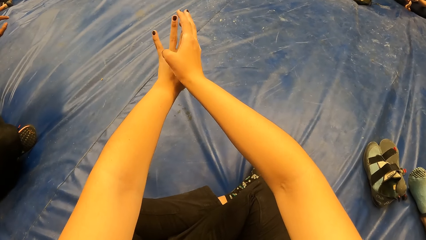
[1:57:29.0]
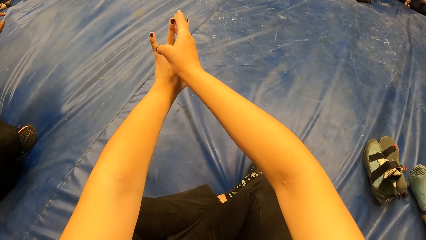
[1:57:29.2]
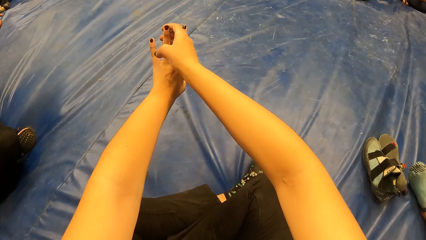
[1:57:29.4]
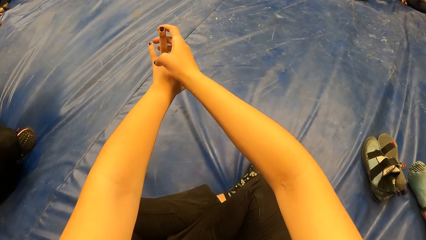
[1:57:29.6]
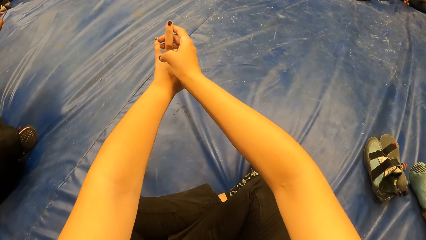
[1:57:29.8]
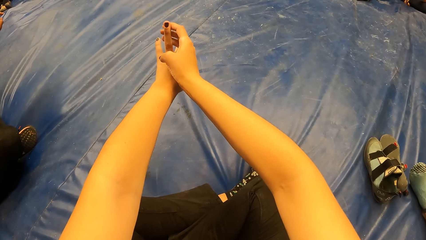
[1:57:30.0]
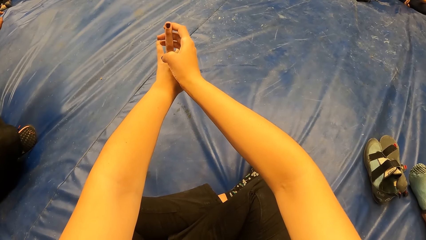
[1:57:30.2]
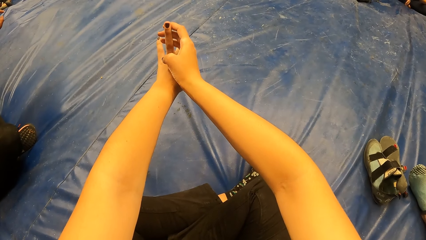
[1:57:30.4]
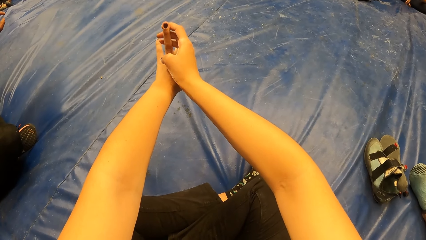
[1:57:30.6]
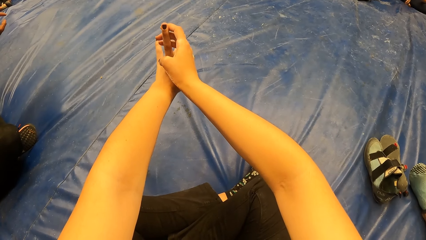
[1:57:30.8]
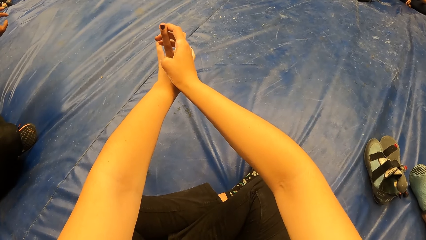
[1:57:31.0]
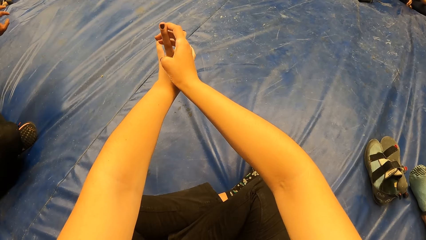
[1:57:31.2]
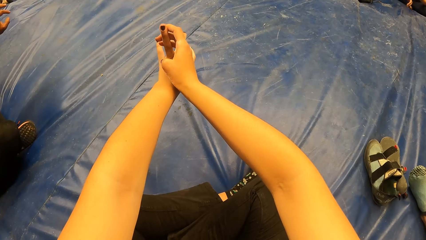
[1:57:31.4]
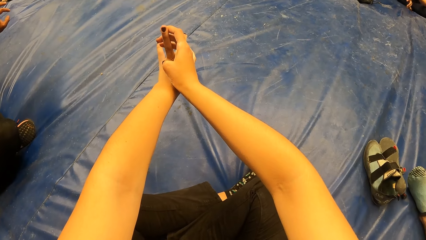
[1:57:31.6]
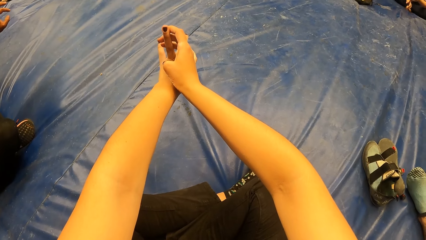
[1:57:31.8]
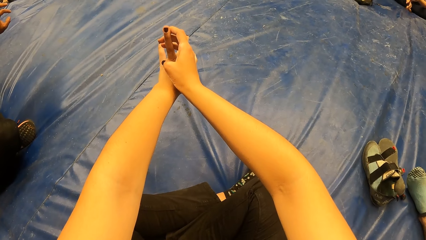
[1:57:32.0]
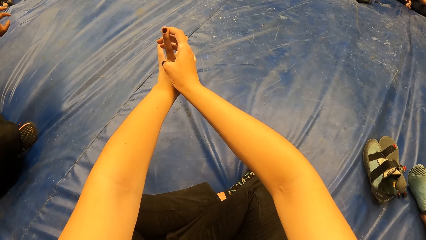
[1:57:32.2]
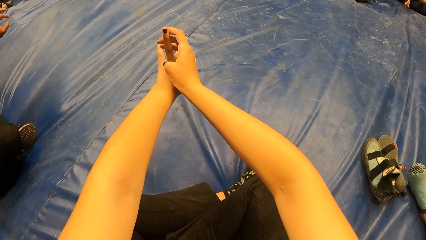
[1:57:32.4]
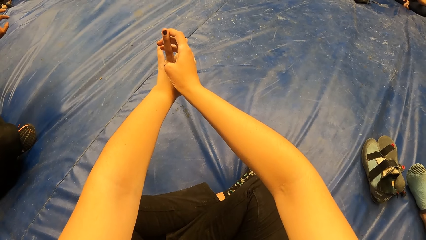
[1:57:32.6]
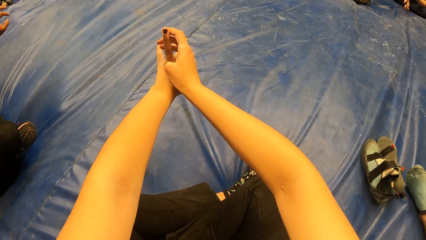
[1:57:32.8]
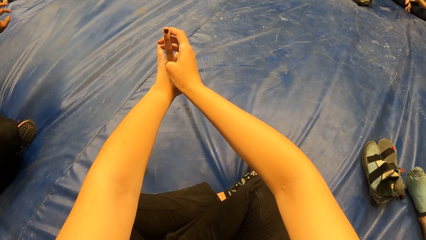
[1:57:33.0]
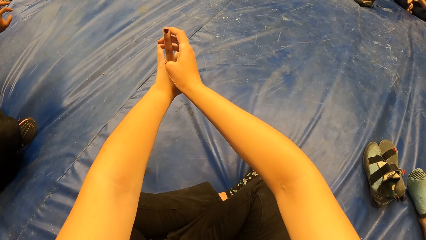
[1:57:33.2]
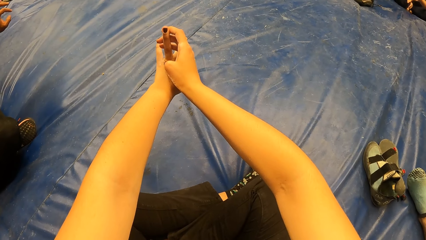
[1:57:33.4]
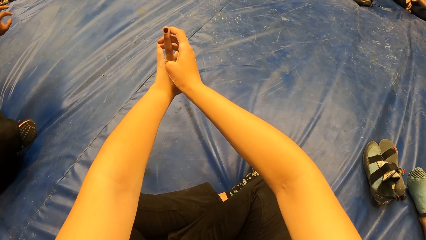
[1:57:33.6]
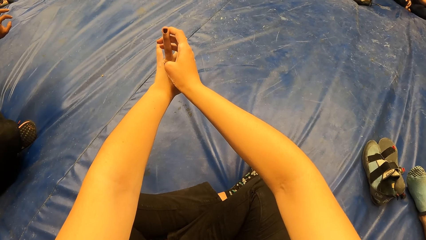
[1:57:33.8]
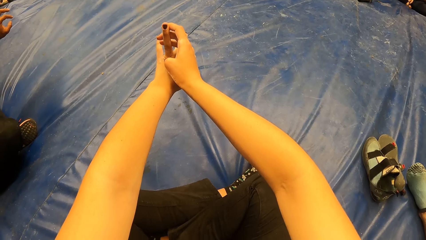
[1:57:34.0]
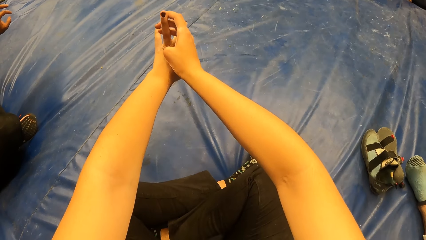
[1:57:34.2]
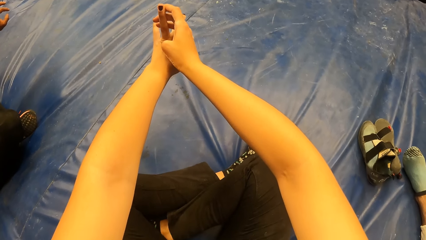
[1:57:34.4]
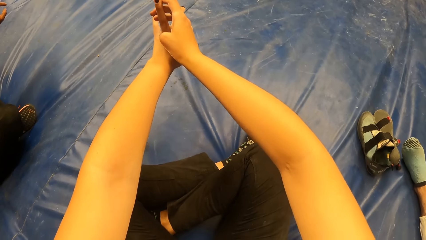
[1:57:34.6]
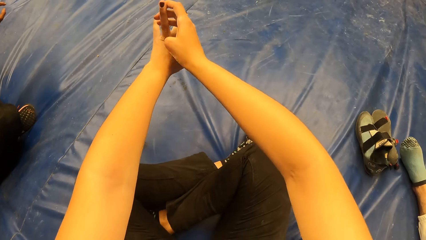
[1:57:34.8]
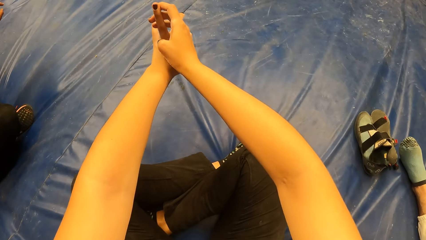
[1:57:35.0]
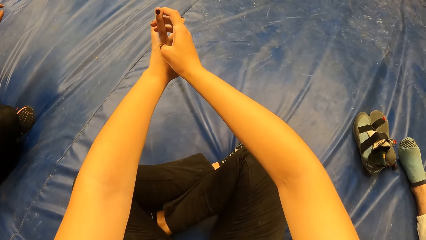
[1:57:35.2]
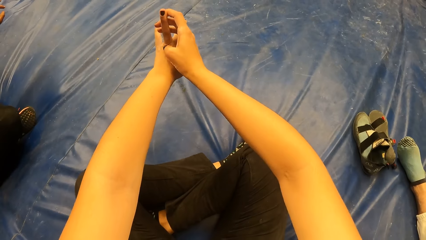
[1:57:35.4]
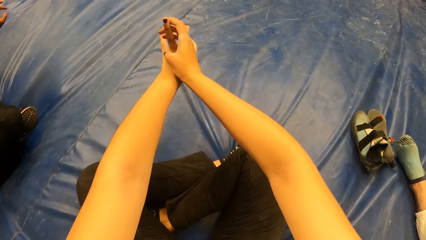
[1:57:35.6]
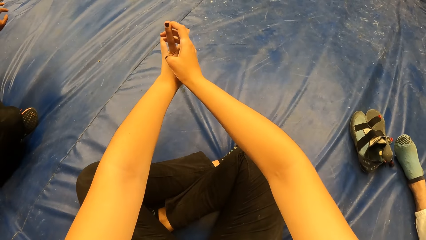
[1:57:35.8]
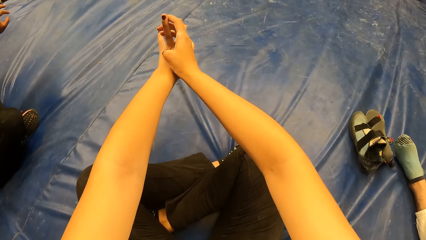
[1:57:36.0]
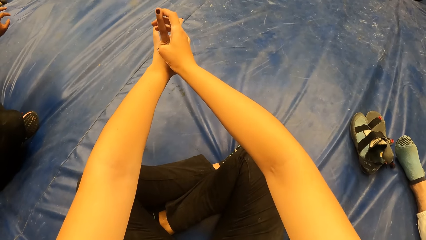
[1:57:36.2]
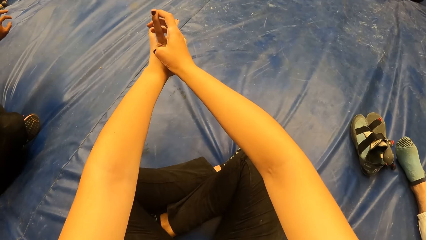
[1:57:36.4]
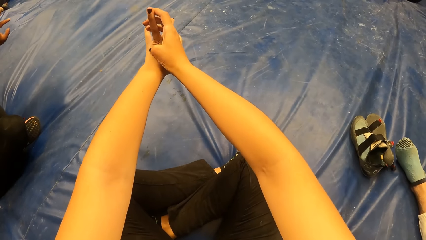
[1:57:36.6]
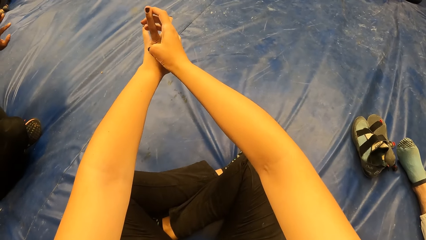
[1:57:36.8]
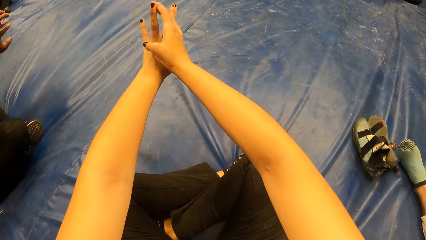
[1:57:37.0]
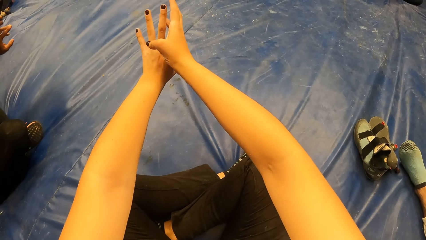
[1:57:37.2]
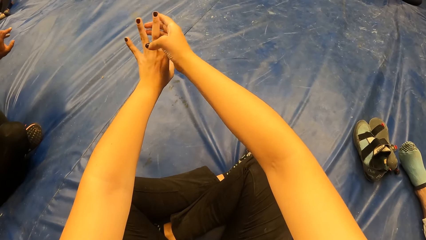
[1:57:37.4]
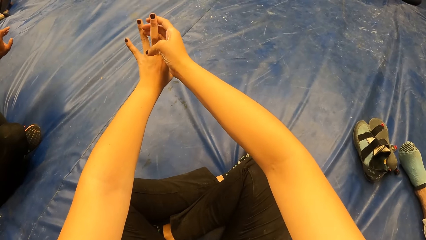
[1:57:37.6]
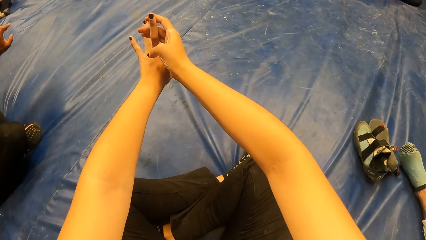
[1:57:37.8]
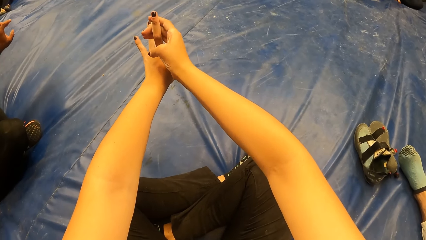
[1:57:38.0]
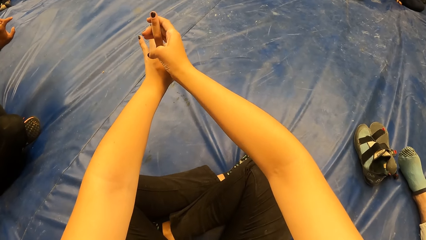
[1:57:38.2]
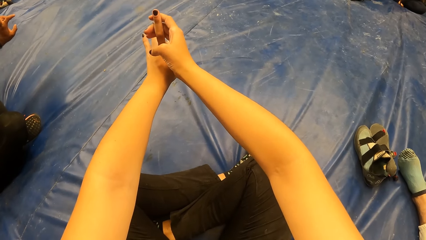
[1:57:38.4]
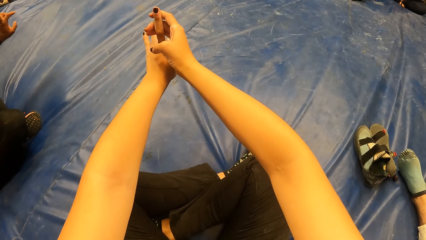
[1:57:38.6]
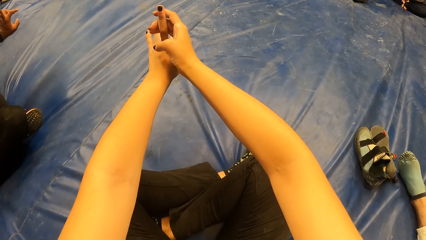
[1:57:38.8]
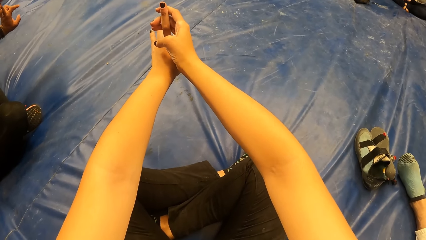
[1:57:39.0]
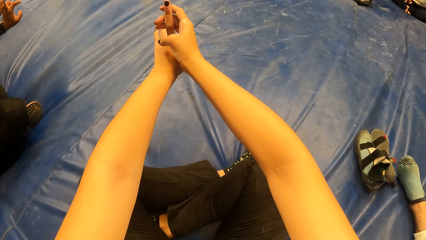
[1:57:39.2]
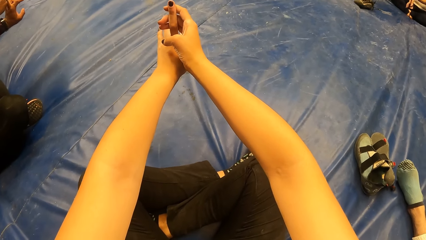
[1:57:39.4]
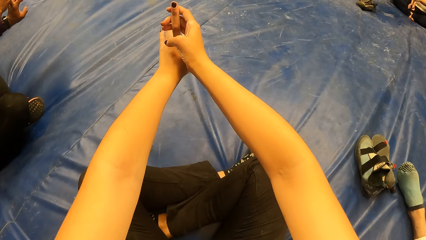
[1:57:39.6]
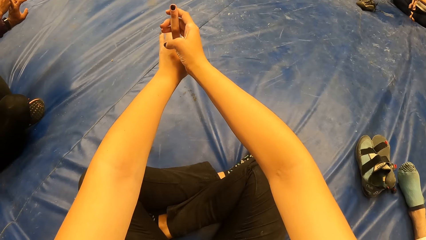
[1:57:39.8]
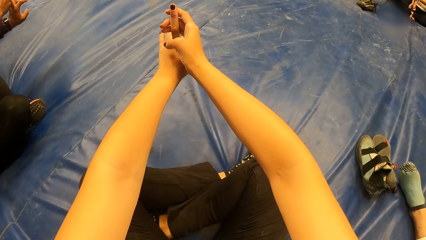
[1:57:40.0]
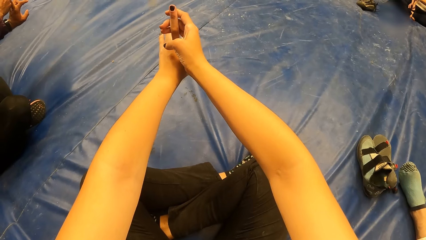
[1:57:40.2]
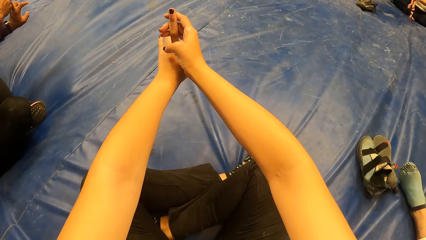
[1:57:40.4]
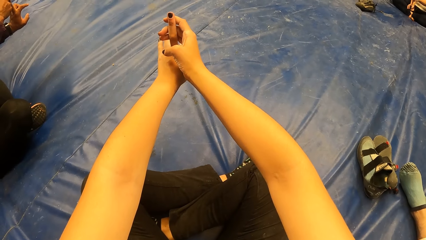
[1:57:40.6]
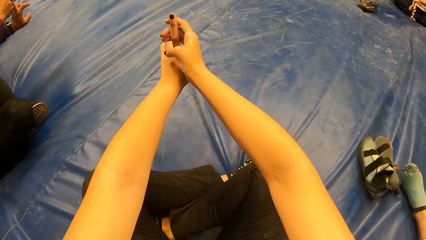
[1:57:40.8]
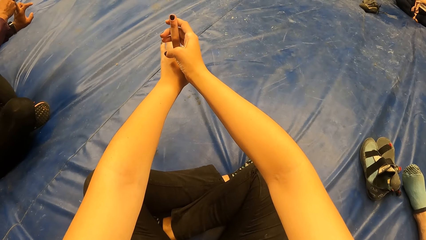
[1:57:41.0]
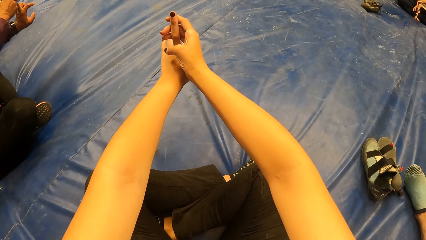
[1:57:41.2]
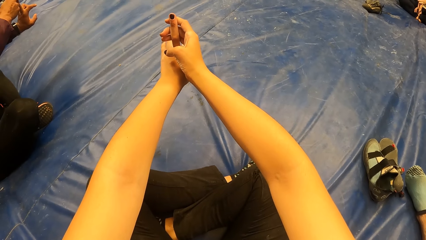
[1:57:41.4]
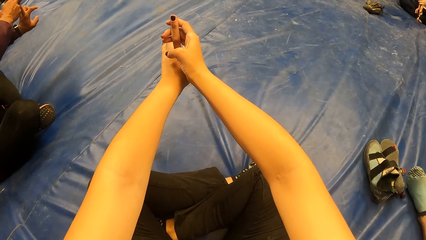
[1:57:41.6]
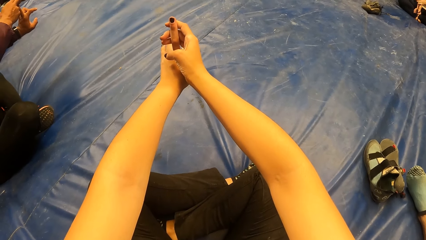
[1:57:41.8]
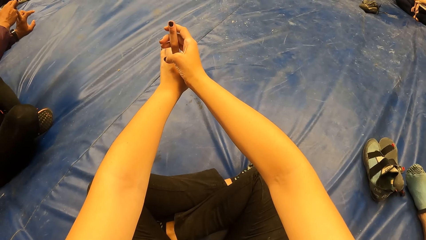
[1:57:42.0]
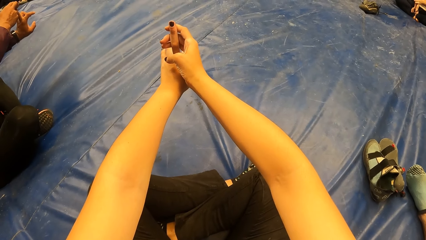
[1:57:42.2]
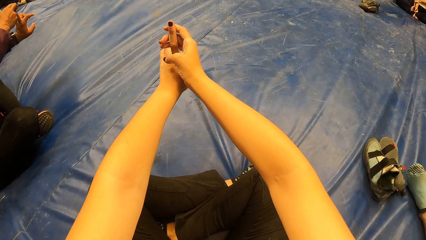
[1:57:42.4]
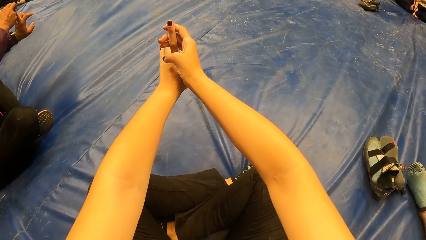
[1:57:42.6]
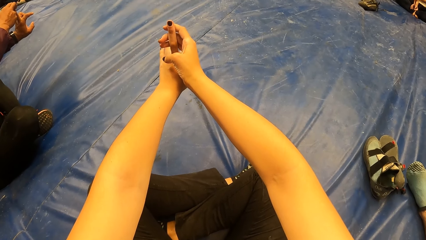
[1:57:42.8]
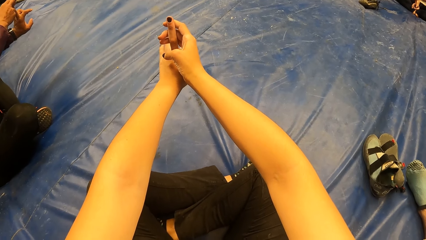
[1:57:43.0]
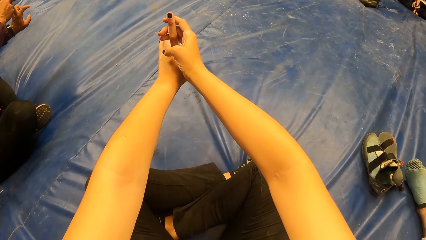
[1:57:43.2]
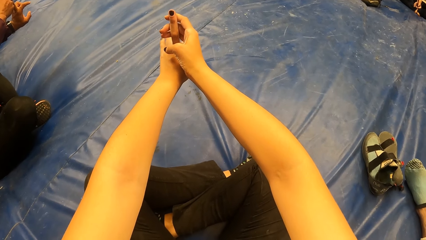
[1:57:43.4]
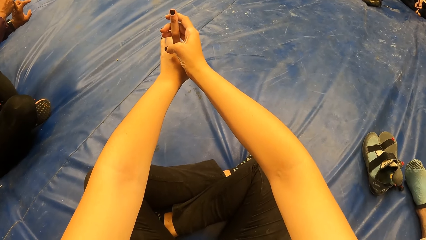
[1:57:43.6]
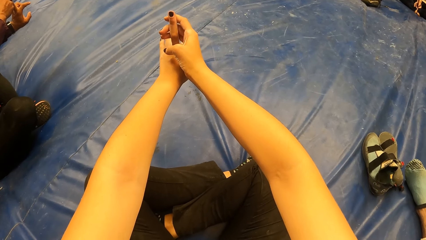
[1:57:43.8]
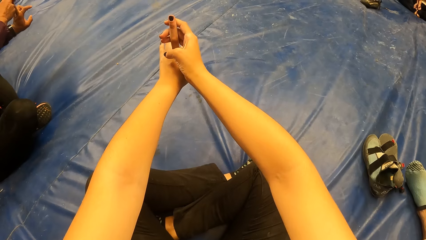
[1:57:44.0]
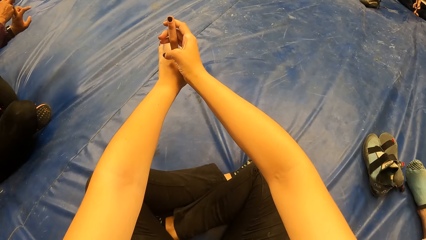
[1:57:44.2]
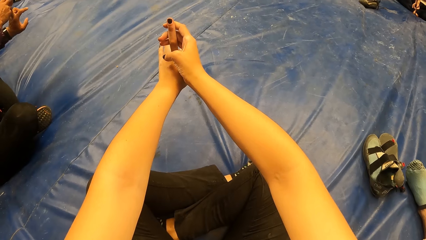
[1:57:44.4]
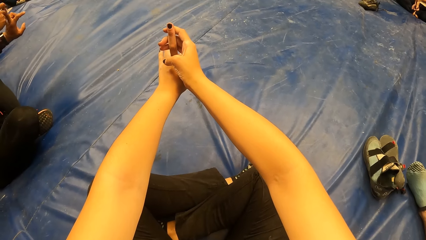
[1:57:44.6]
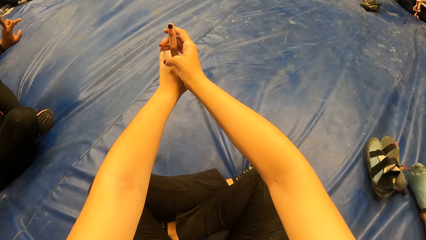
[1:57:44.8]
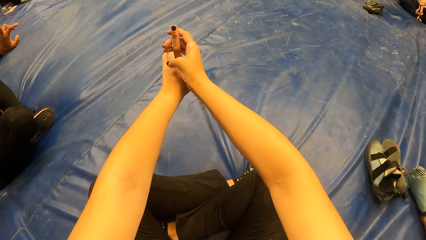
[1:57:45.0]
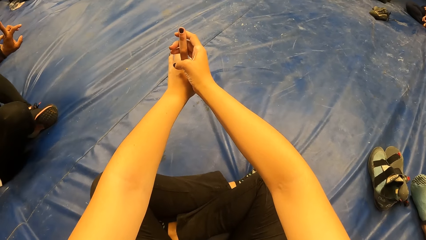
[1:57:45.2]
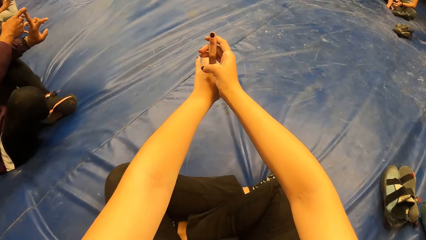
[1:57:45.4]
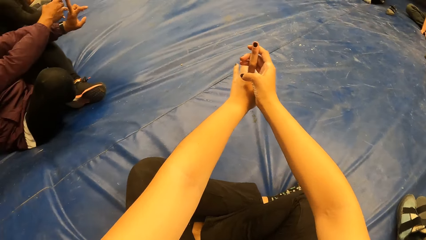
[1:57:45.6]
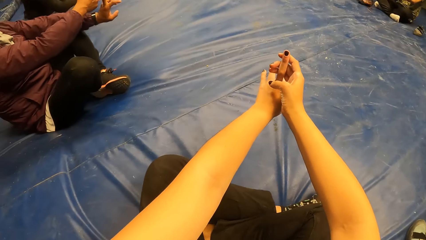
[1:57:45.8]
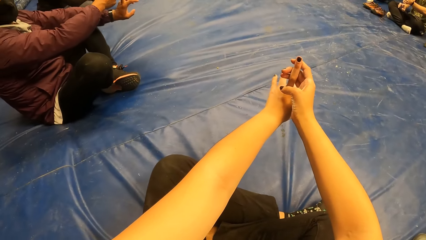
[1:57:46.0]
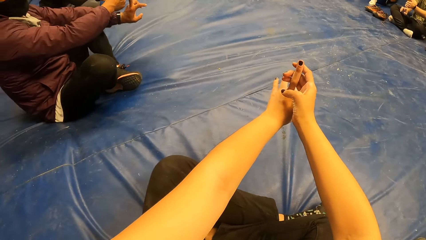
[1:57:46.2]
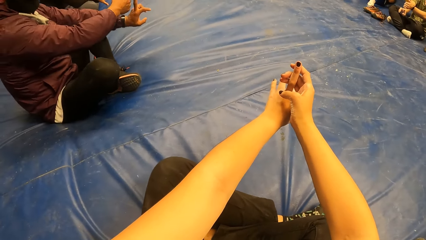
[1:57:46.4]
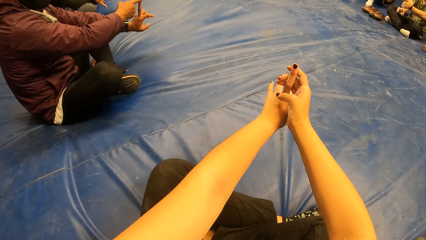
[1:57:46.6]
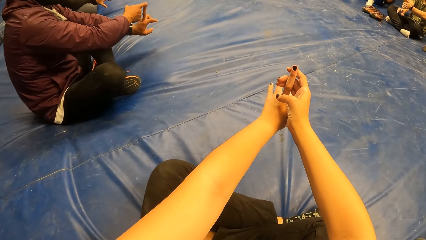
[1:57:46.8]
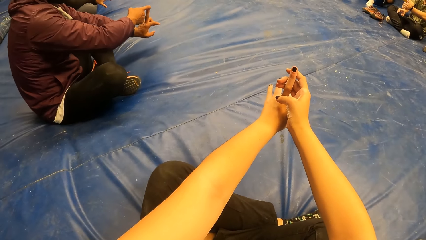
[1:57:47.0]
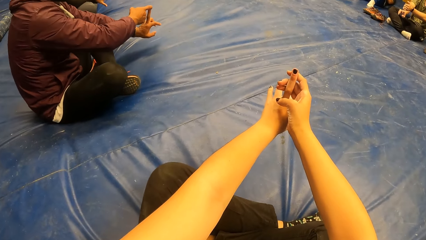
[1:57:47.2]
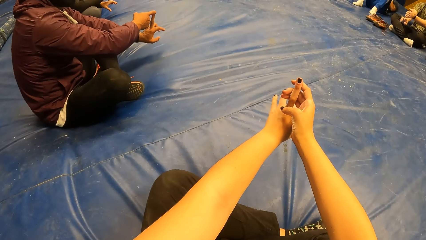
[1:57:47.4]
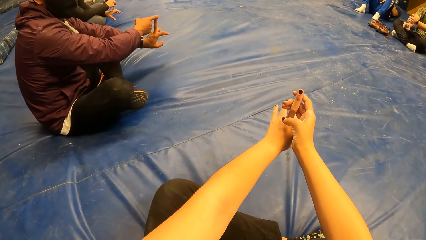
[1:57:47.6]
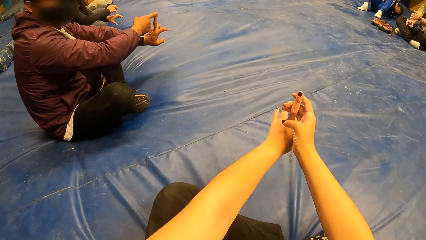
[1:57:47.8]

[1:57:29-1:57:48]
The camera wearer holds her left ring finger with her right hand. She holds her middle finger in her right hand. A man holds his left middle finger in his right hand.
